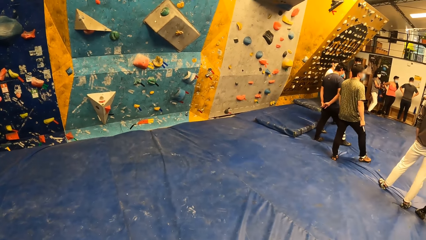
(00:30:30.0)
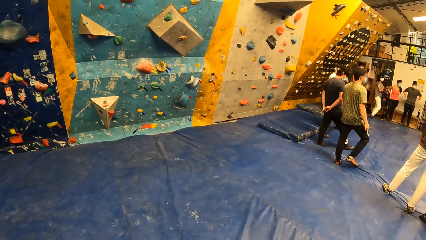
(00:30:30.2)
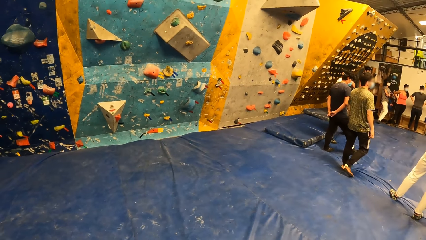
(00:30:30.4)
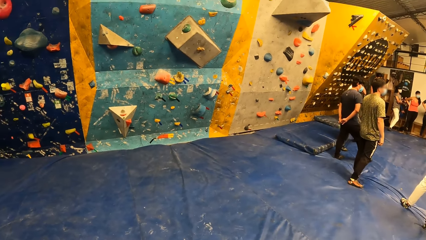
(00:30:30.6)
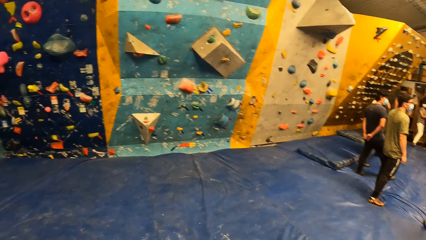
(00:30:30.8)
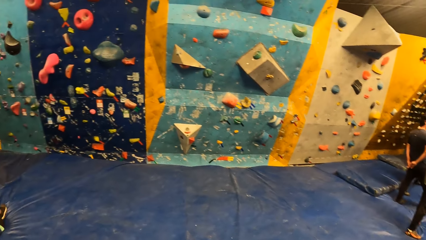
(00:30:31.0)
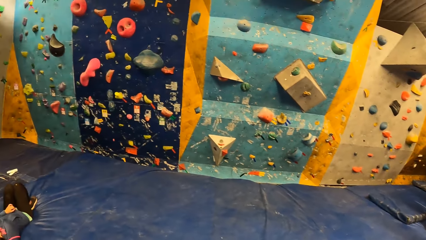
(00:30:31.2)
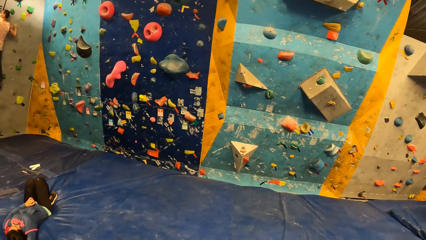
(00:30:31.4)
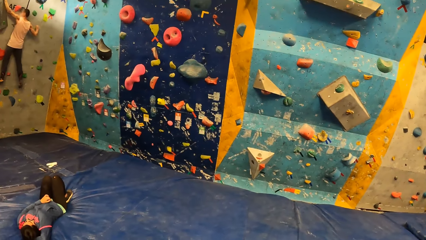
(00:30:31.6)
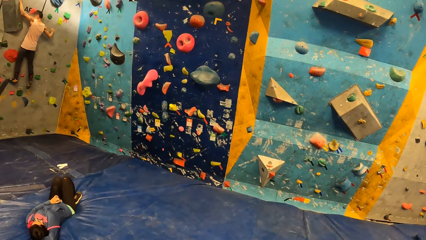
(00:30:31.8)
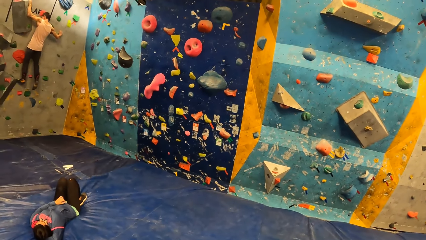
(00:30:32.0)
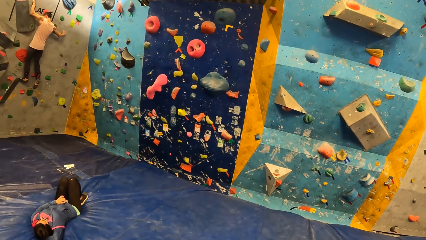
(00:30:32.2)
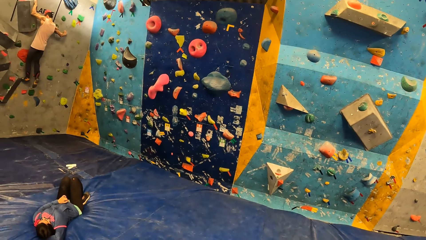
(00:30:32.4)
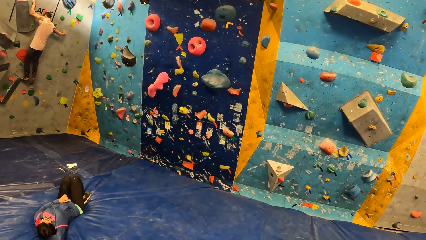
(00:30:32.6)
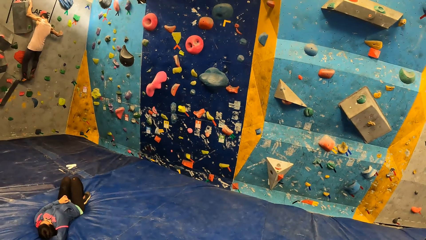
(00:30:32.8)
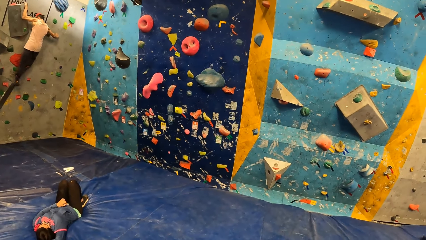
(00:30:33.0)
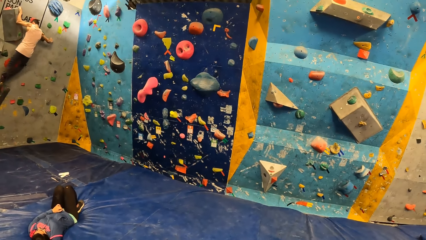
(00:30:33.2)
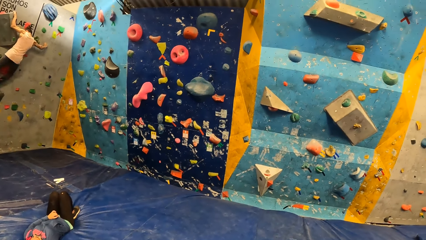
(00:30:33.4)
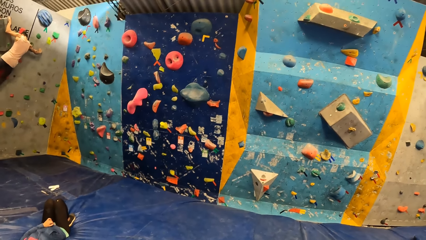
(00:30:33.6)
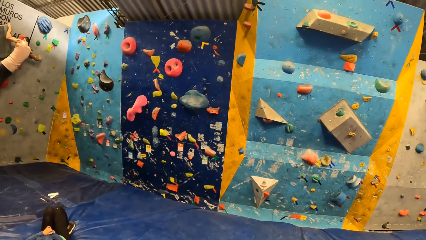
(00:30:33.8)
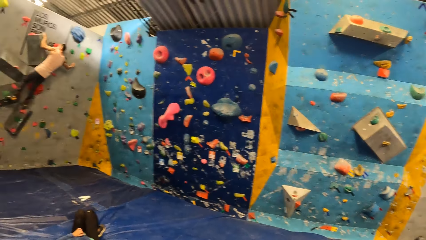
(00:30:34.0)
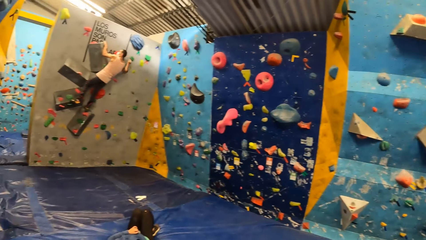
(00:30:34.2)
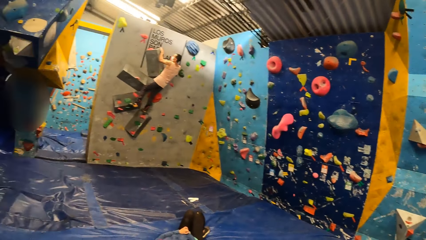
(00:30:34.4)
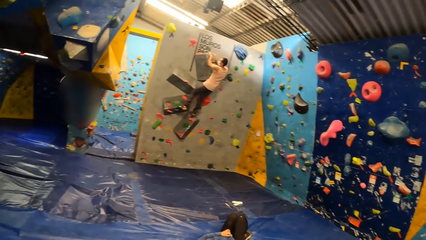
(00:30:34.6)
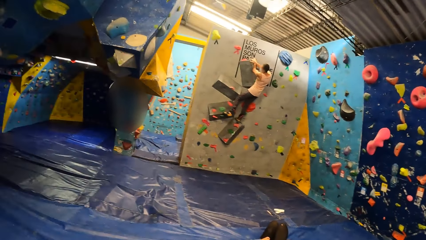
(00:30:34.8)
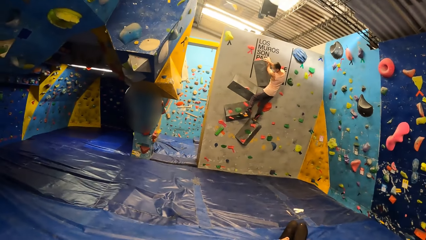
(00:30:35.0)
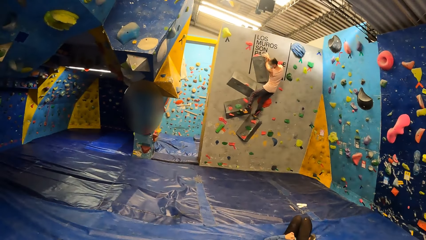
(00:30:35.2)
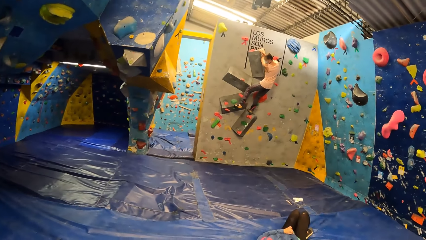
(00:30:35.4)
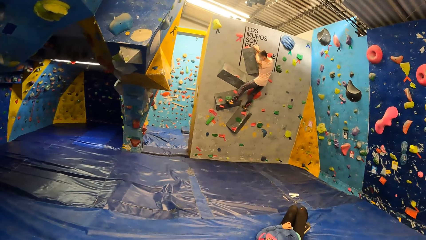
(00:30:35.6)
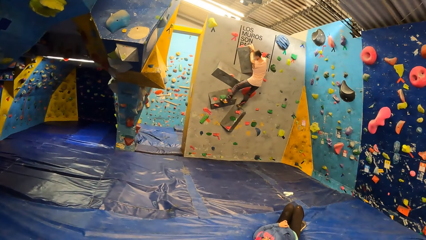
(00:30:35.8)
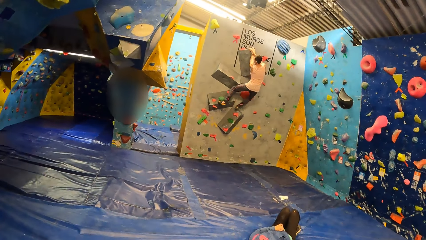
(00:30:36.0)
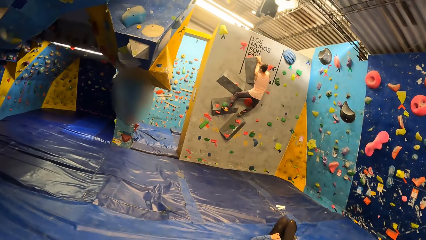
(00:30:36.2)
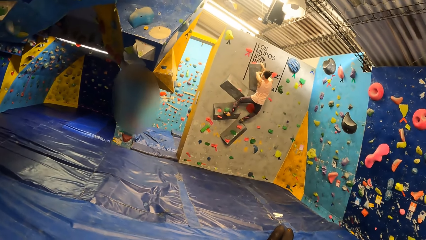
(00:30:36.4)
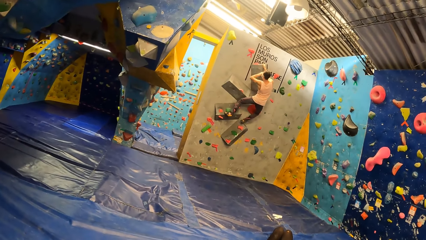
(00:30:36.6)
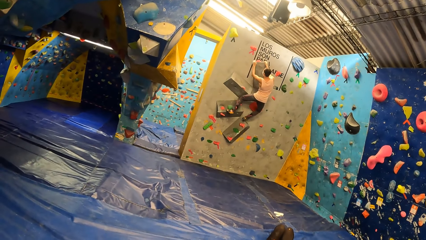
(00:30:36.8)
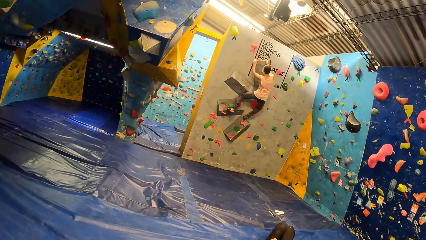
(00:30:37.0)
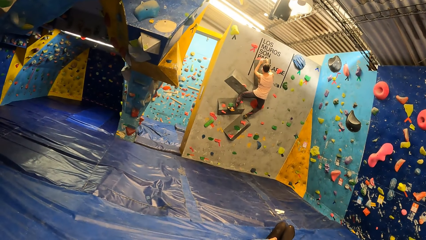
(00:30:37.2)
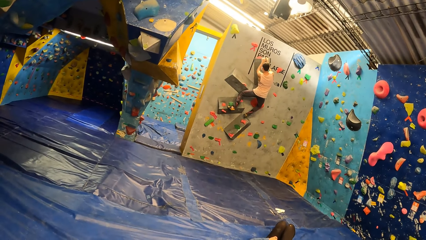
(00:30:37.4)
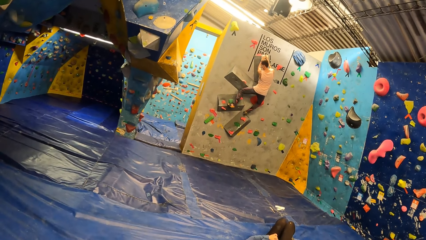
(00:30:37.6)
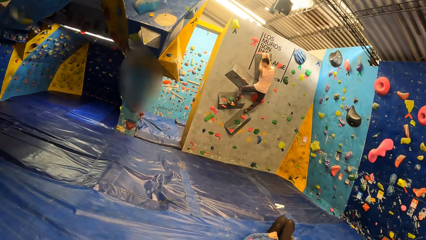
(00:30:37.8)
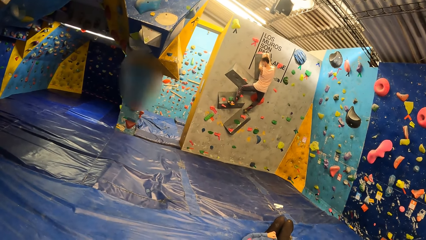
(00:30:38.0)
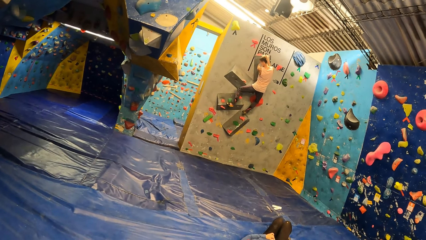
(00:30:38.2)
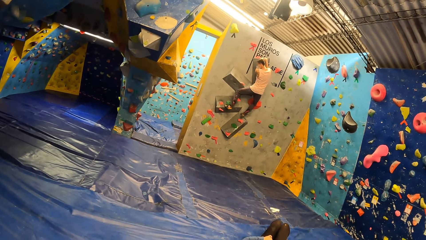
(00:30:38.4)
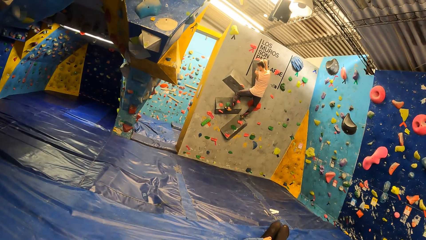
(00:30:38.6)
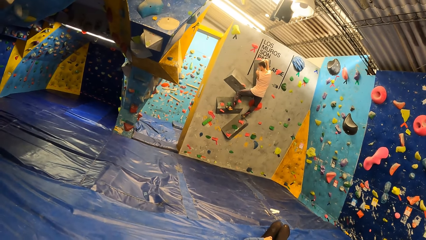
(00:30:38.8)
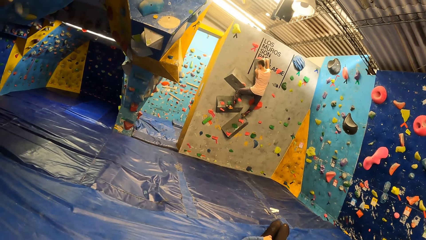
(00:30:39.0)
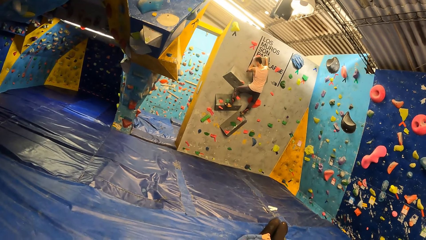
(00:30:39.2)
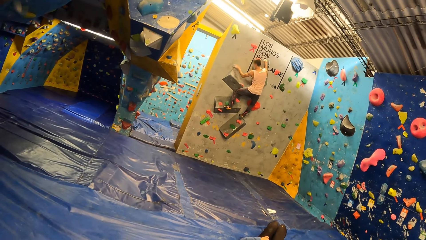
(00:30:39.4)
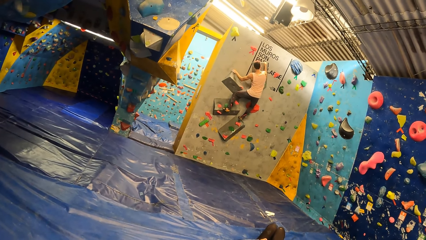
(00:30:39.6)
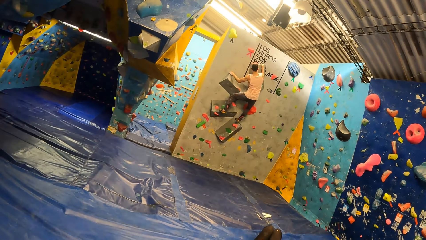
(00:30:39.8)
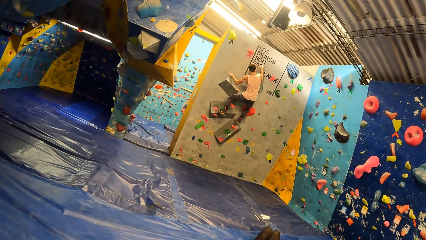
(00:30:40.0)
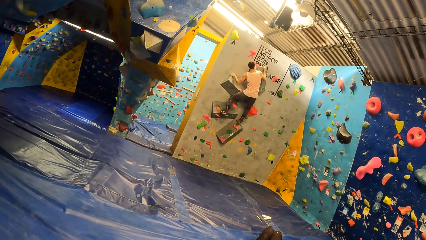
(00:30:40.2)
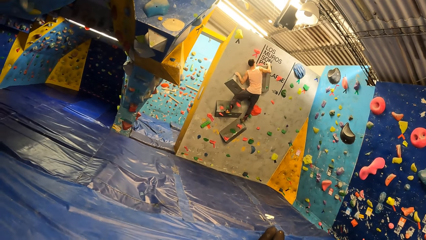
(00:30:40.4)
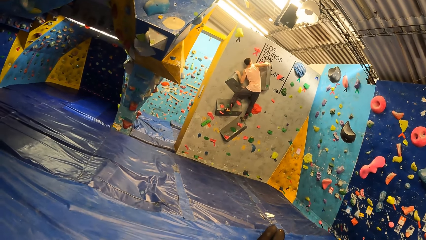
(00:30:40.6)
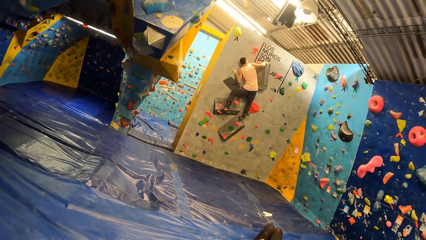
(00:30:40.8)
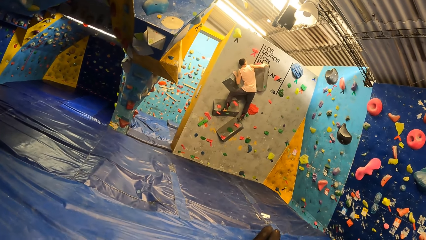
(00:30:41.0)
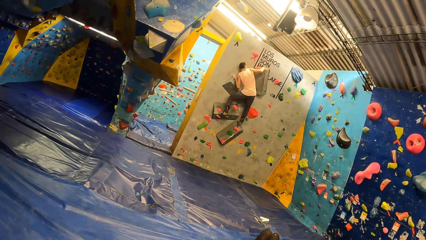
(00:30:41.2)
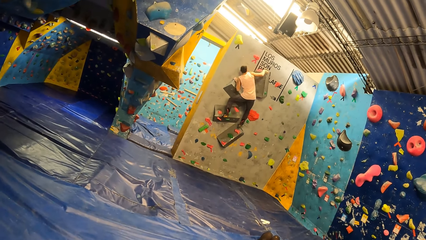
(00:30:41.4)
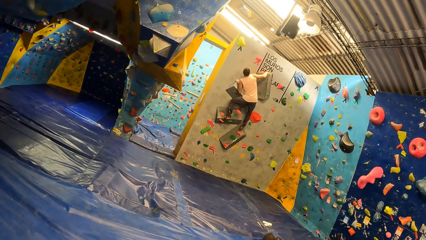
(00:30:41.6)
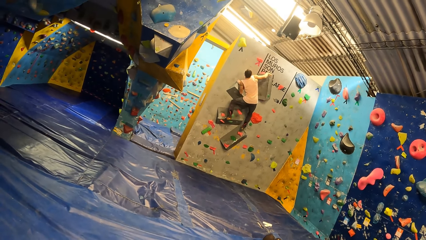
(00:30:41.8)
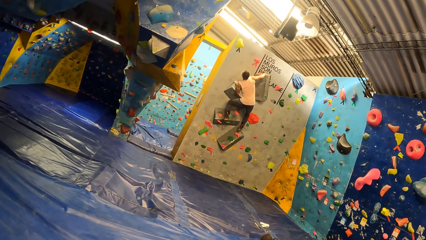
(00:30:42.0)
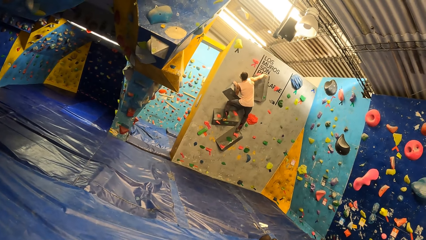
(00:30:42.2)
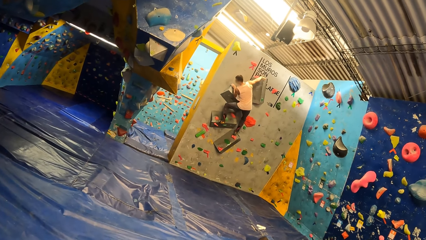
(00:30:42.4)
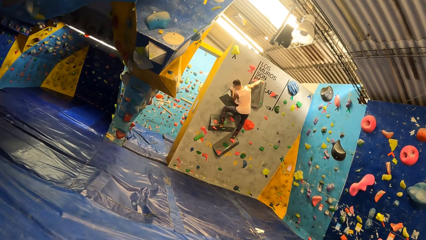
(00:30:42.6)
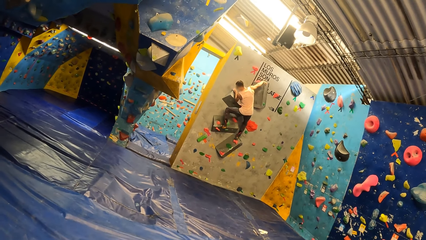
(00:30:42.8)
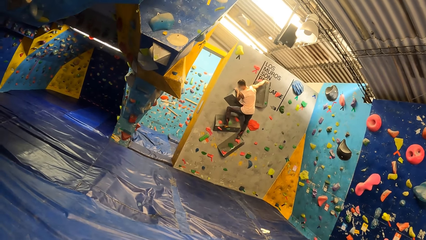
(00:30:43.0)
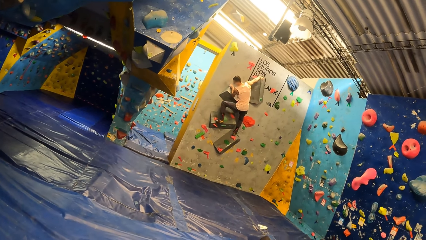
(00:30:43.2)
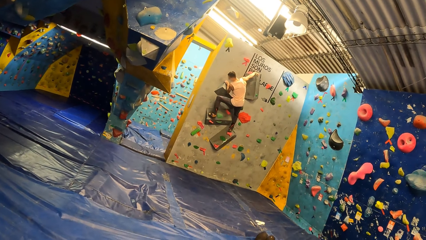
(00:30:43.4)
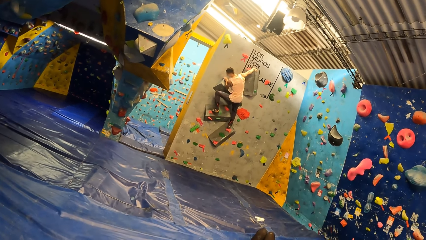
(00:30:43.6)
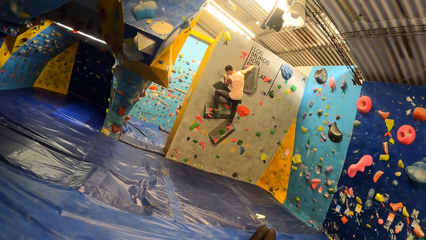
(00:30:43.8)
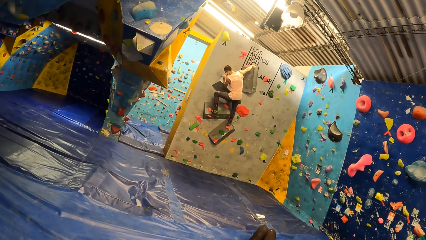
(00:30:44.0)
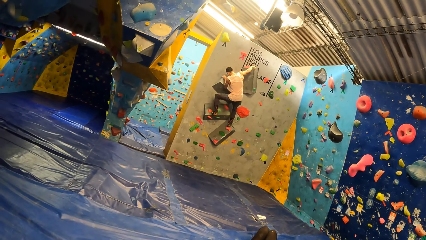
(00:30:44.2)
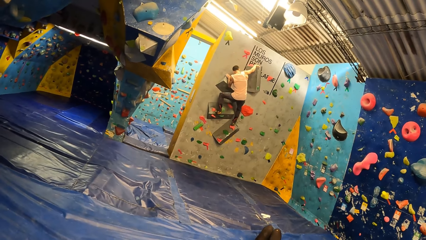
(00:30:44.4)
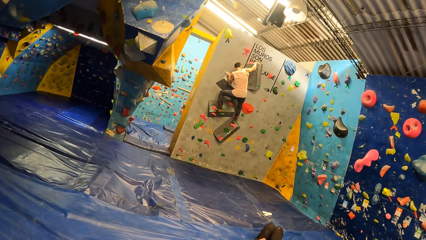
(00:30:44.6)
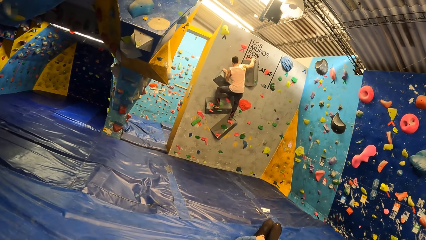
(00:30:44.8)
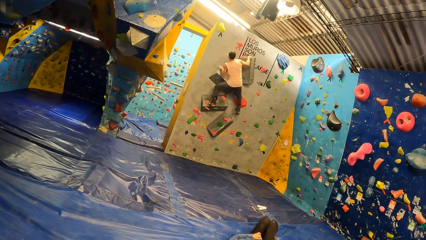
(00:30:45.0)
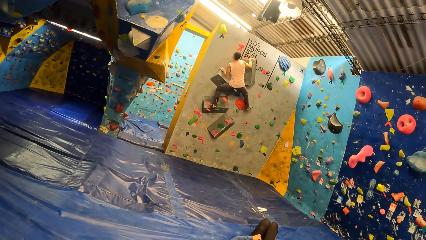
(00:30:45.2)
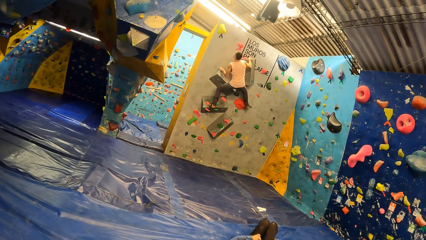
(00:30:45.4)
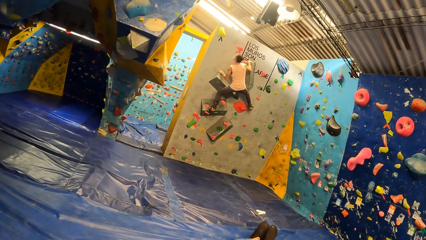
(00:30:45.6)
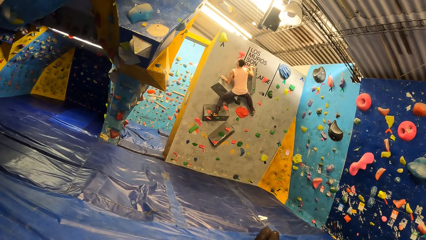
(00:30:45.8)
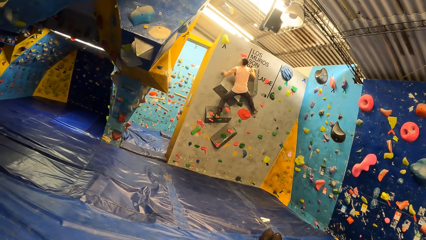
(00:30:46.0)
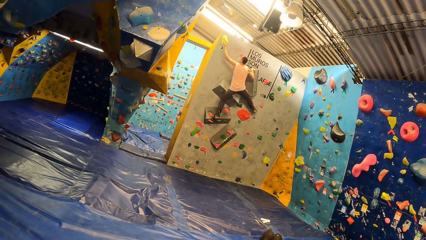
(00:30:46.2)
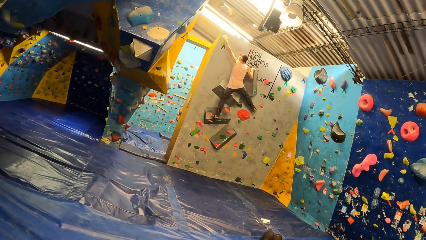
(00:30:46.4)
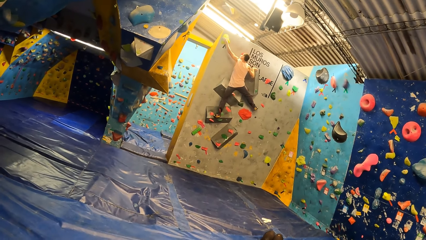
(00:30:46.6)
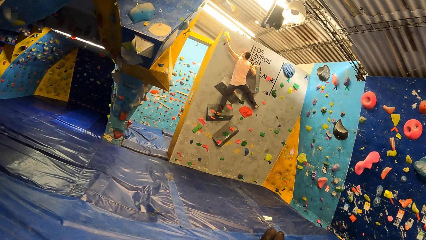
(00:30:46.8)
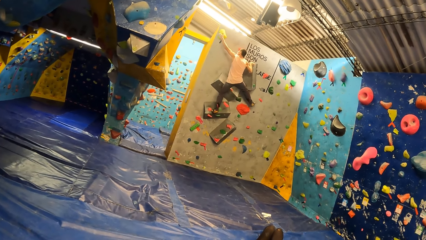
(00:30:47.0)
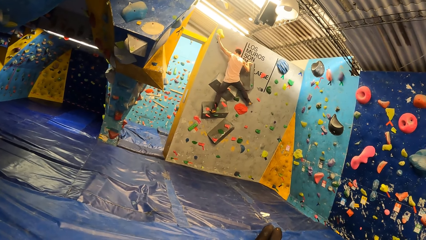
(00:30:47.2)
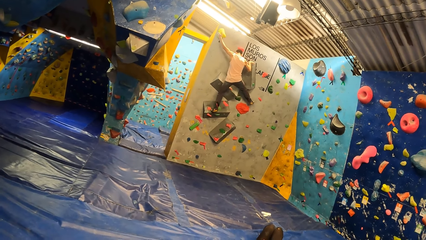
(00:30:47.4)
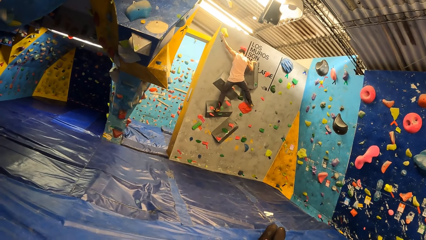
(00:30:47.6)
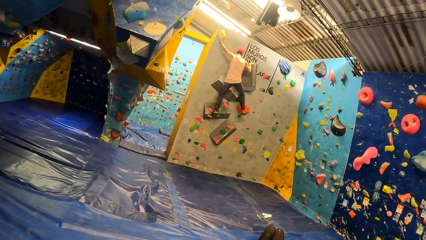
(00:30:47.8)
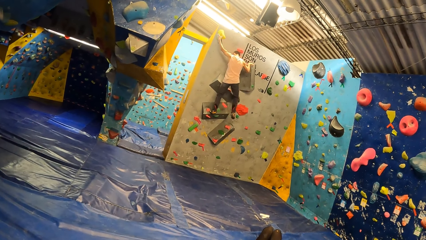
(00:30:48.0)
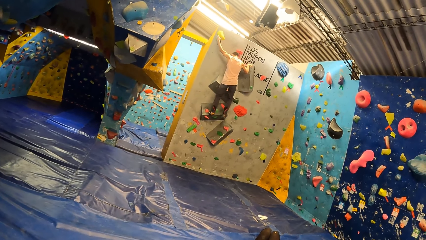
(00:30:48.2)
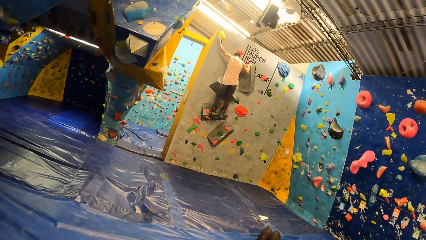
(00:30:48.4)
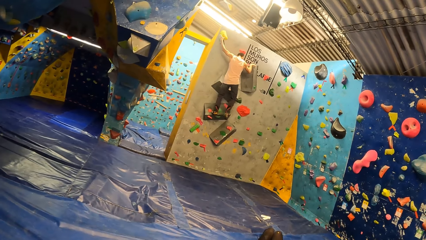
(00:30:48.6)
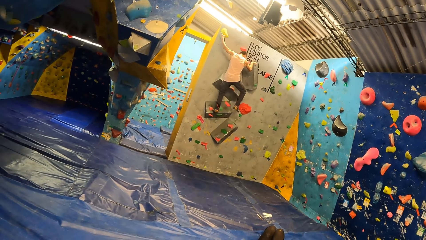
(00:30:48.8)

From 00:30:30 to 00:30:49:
A man climbs the bouldering wall. The camera wearer looks around. They look at the man climbing the wall.
